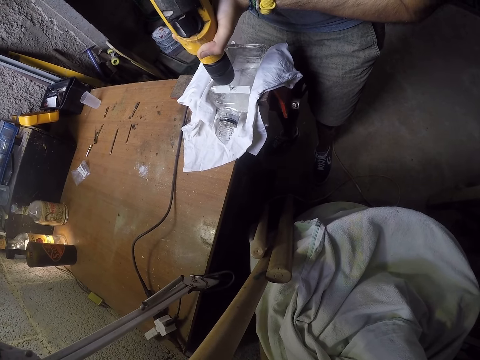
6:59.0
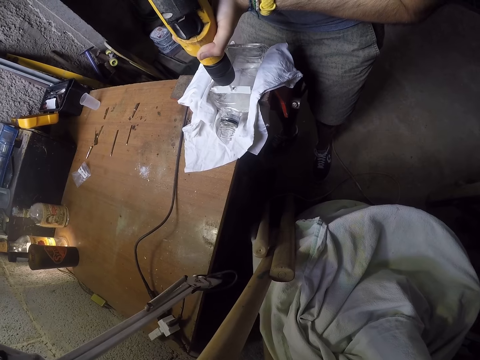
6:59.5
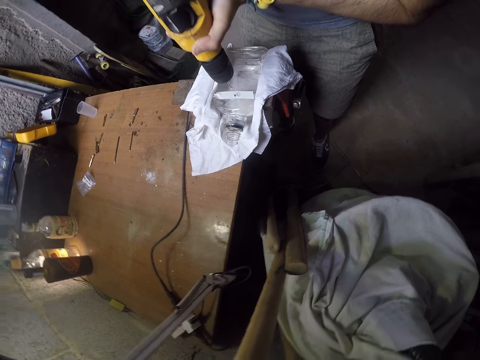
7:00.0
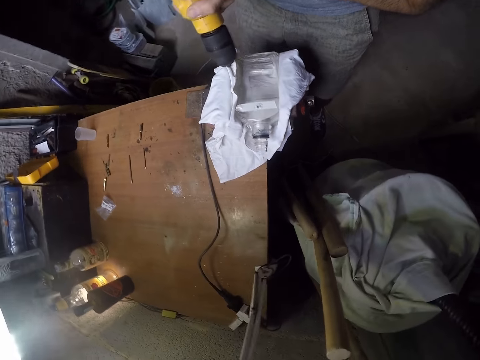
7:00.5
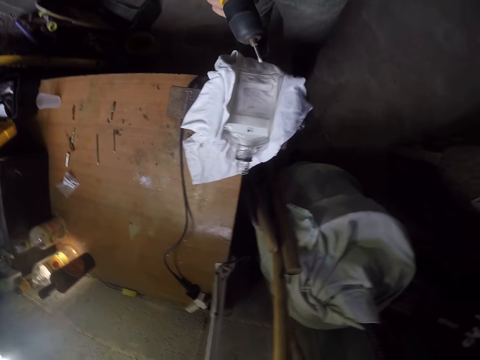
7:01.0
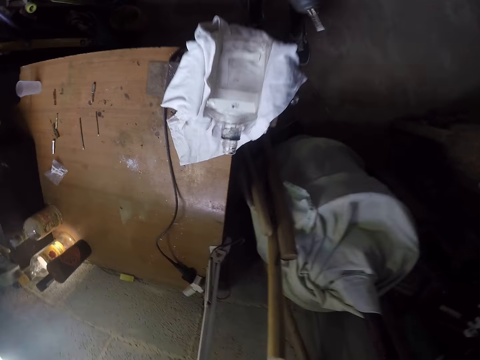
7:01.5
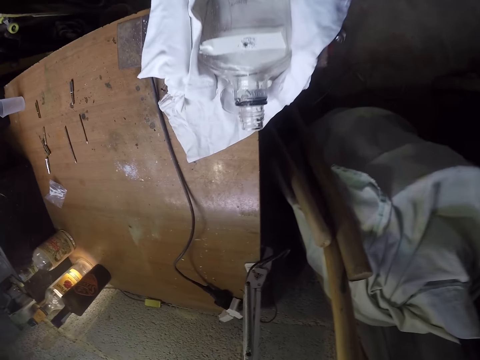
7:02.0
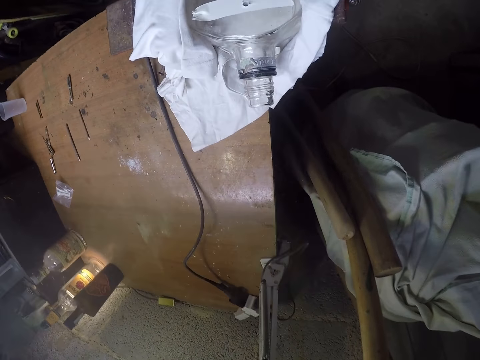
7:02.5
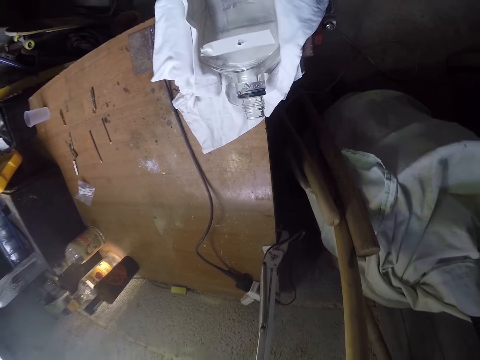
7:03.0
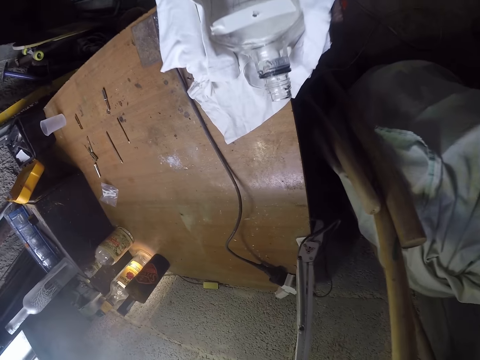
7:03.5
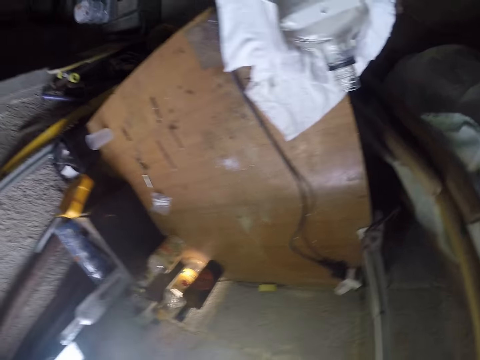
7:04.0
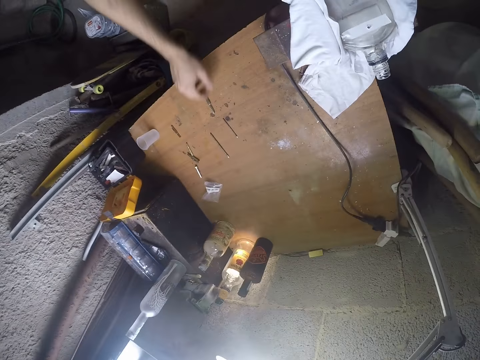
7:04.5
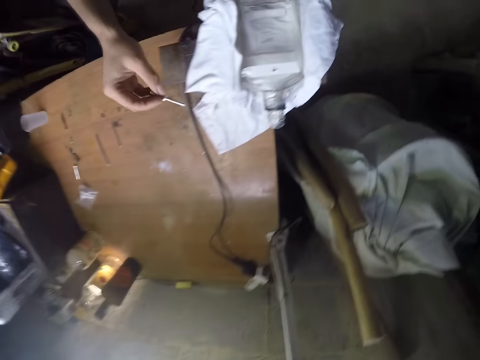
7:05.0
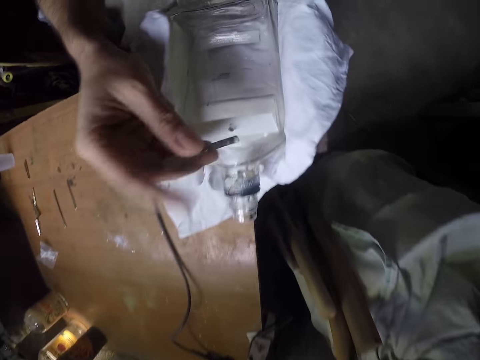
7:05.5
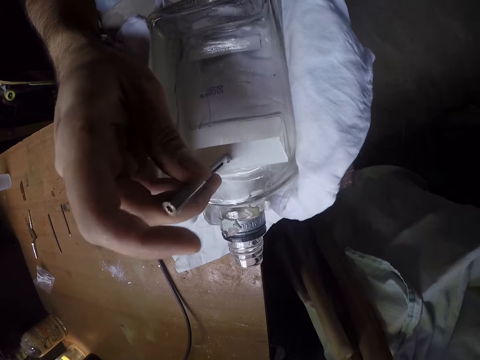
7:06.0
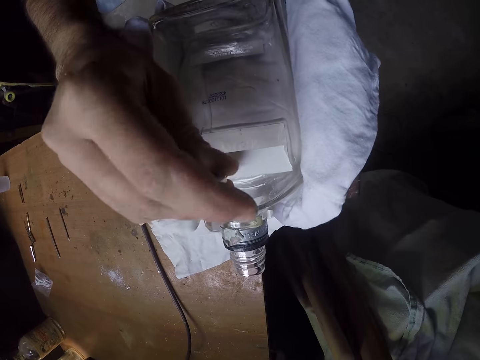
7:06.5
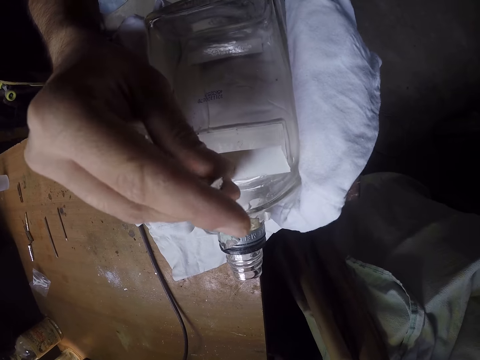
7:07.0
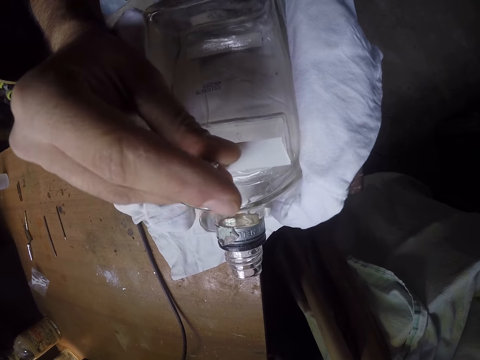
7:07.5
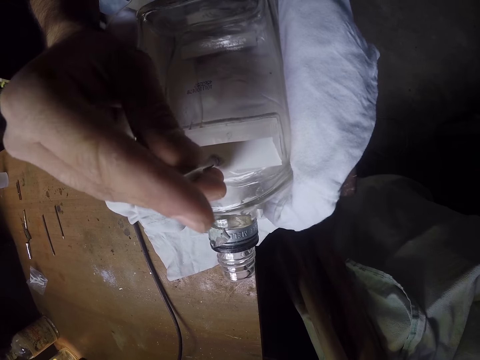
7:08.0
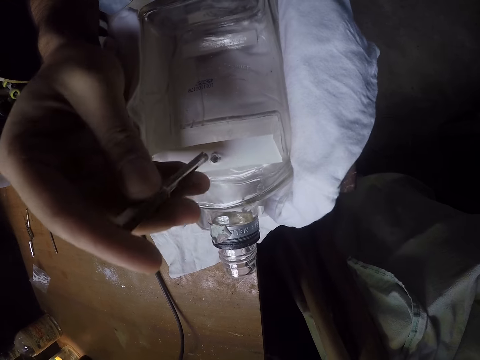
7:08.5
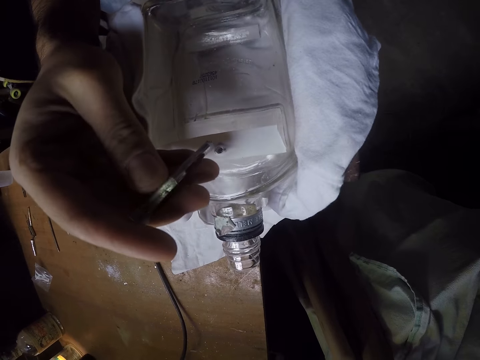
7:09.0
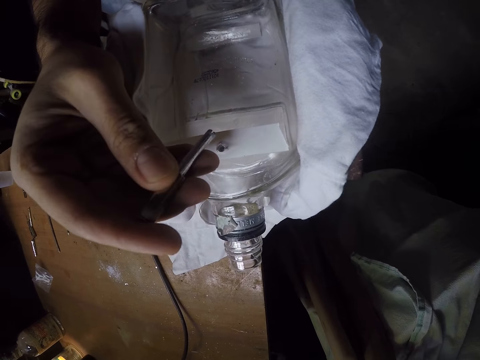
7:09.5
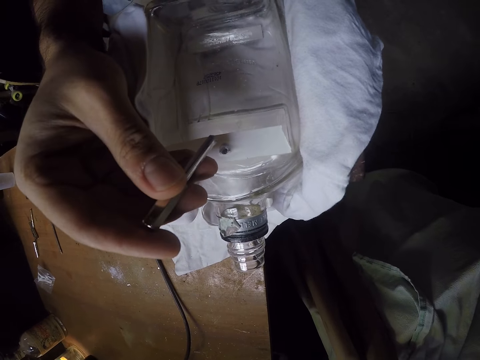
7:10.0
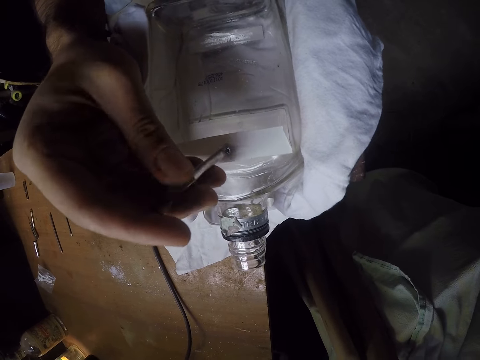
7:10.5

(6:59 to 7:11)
The camera wearer removes the power drill from the hole. He blows air on the bottle. He picks up the screw on the table with his right hand. He presses the screw into the bottle with his right hand.

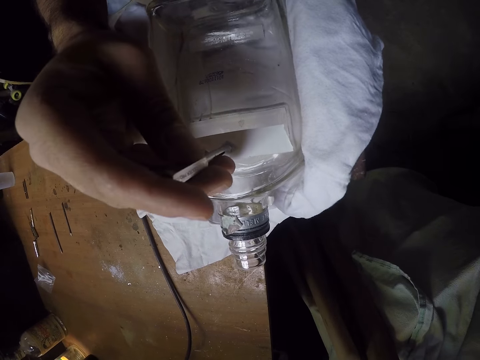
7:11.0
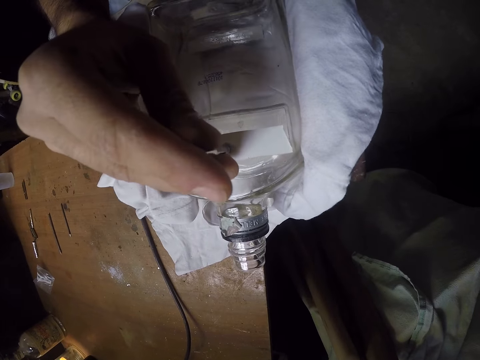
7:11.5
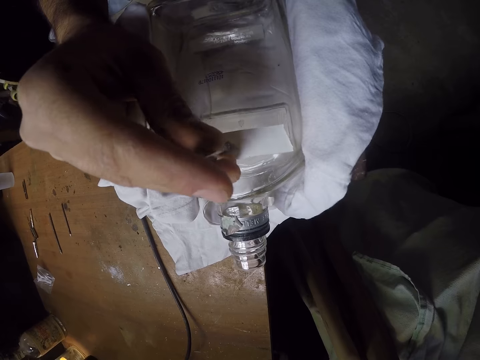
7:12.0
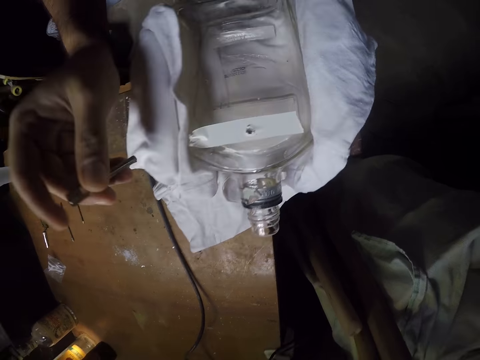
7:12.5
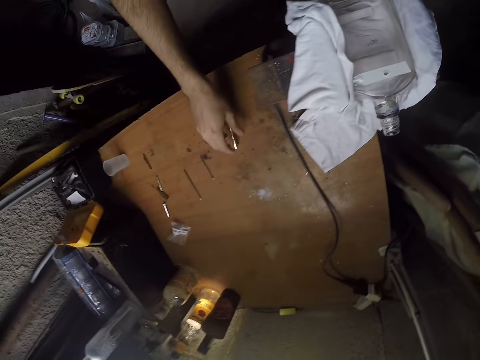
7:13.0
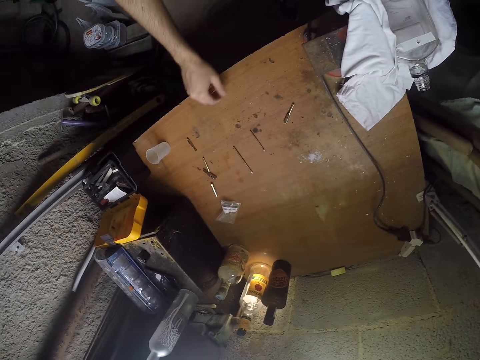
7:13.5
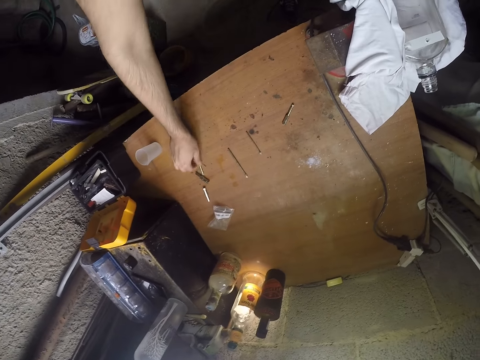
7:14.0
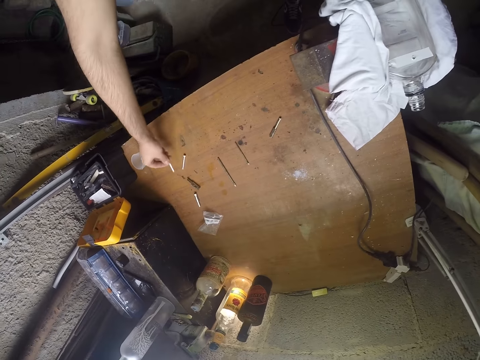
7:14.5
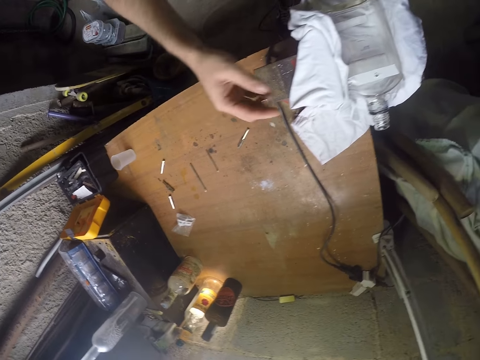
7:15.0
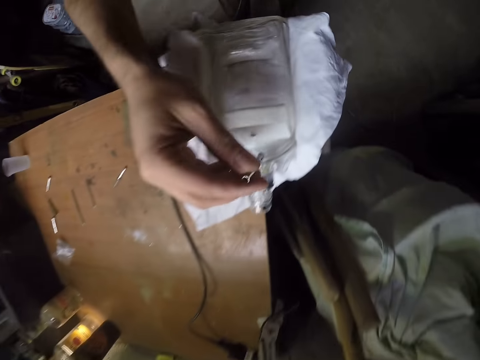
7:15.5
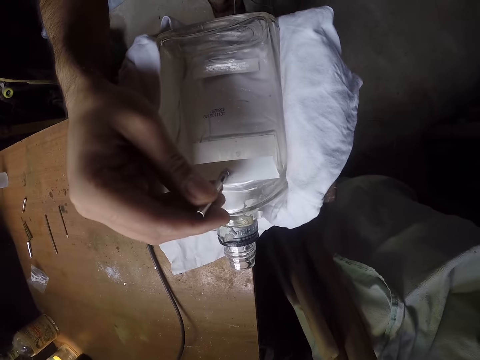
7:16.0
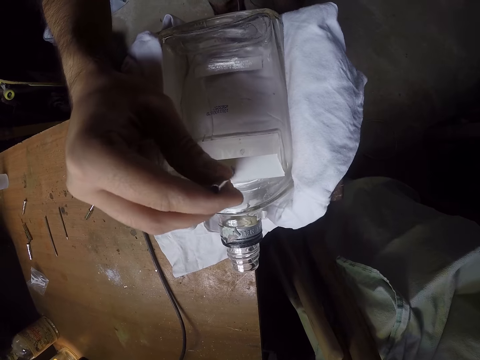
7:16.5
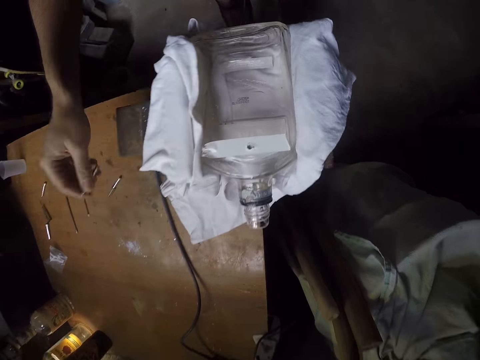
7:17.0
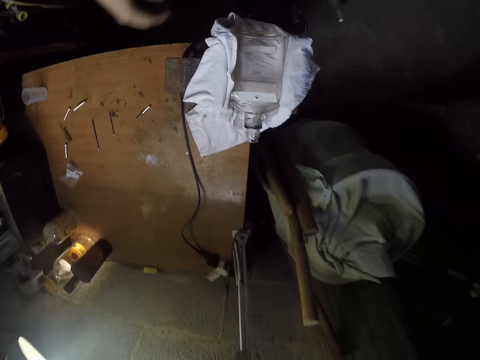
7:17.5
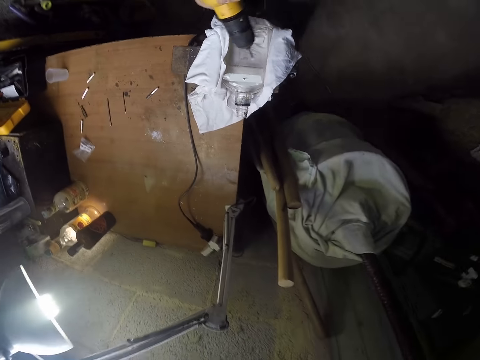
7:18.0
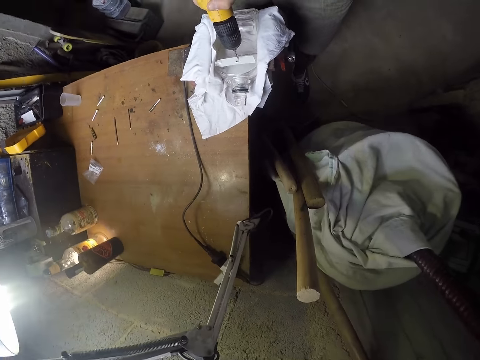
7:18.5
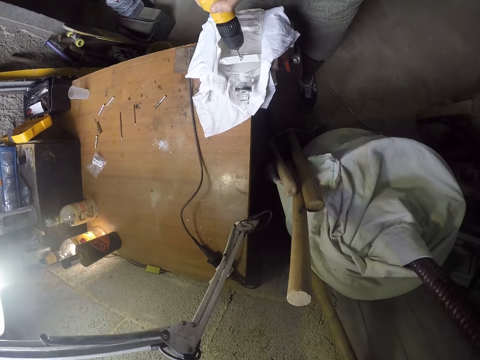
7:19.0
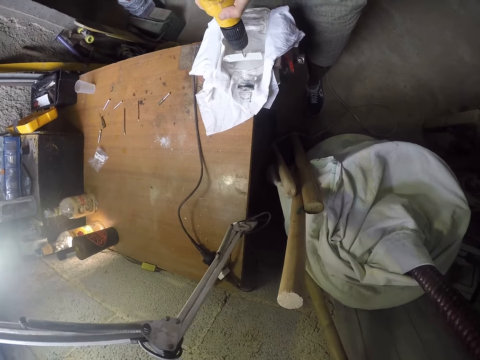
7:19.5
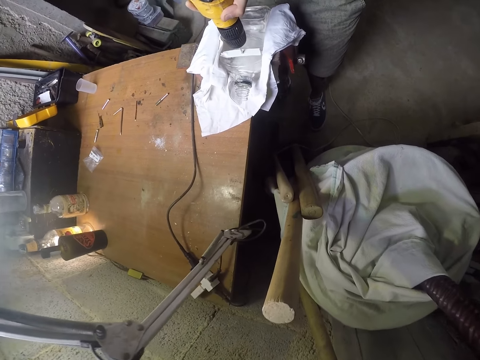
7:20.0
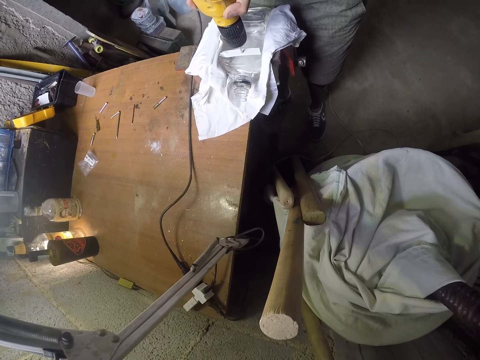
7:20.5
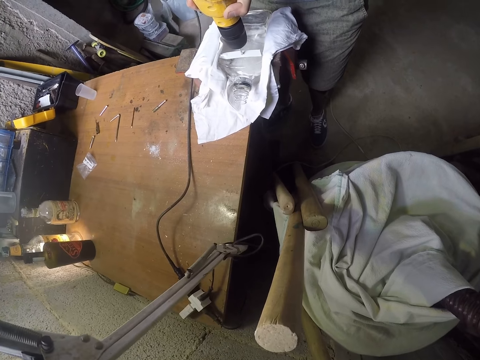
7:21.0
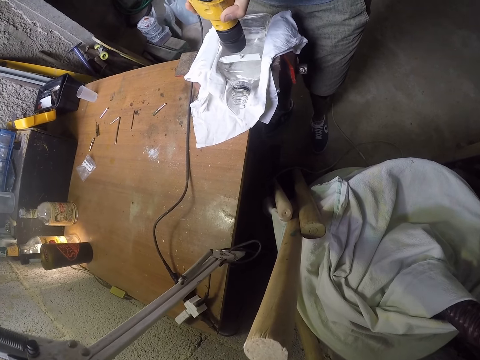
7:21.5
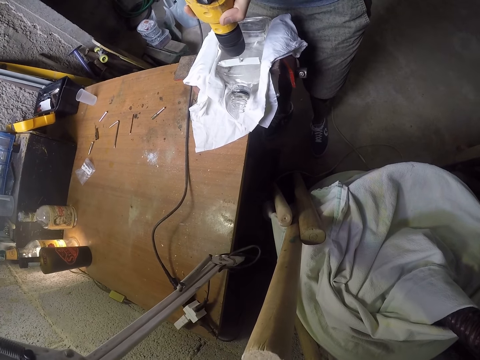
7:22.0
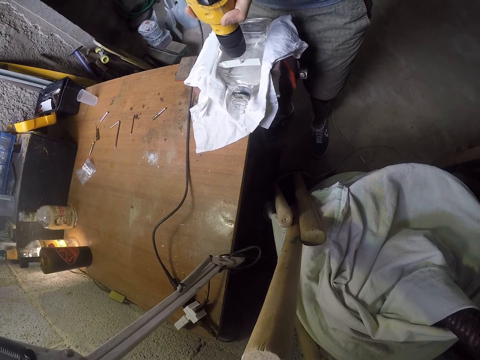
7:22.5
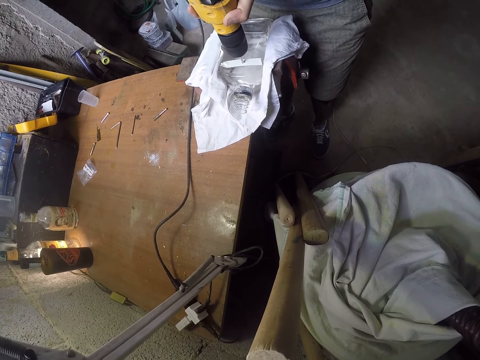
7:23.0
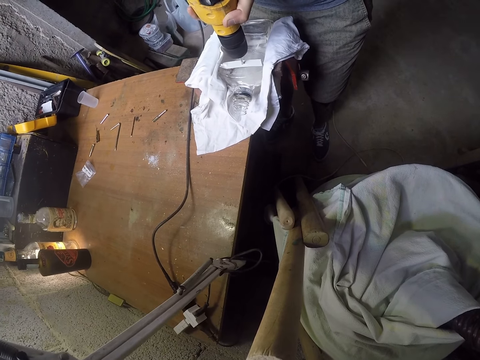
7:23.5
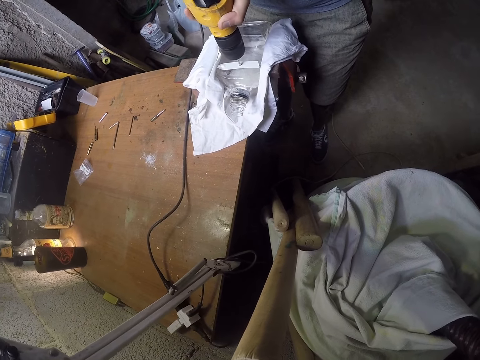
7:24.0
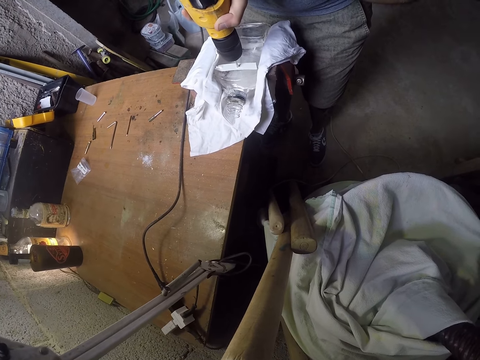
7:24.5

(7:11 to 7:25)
The camera wearer drops the screw in his right hand on the table. He picks up a screw on the table with his right hand. He presses the screw into the bottle with his right hand. He drops the screw in his right hand on the table. He drills the hole in the bottle with the electric drill in both hands.
